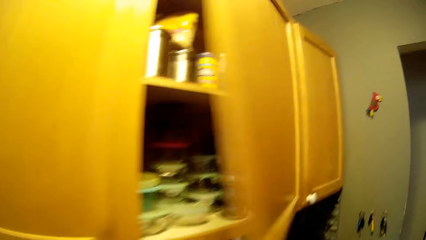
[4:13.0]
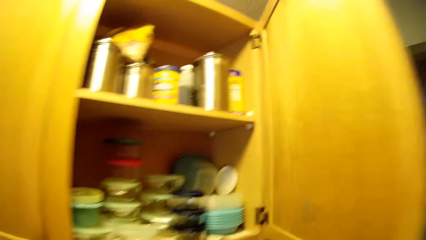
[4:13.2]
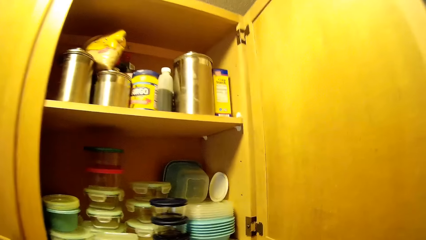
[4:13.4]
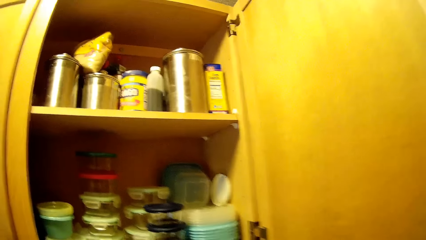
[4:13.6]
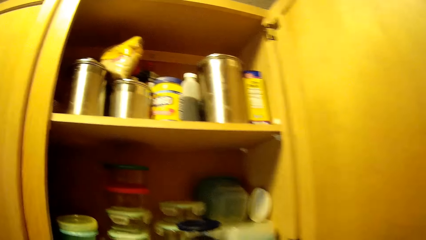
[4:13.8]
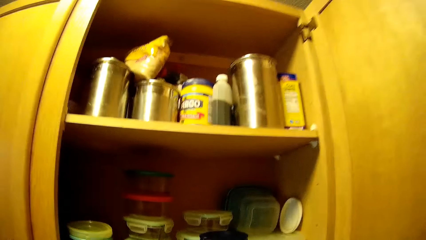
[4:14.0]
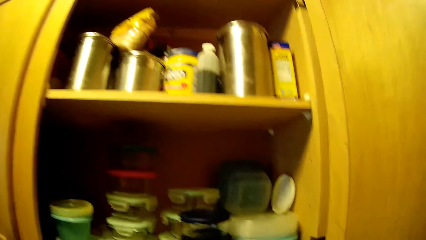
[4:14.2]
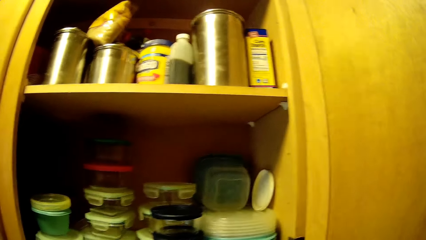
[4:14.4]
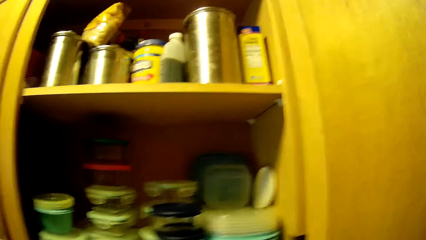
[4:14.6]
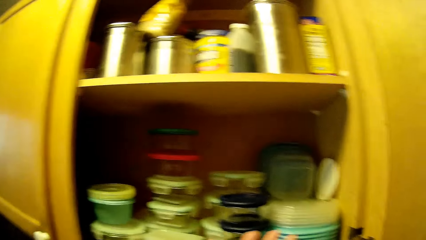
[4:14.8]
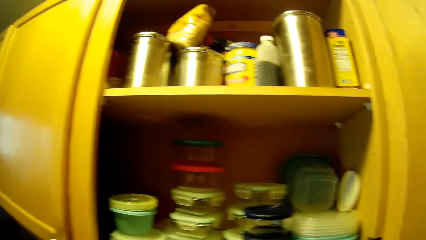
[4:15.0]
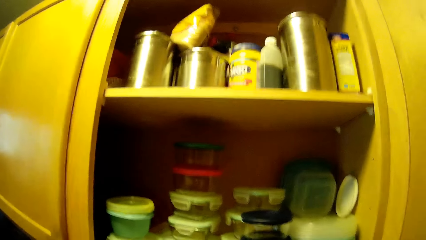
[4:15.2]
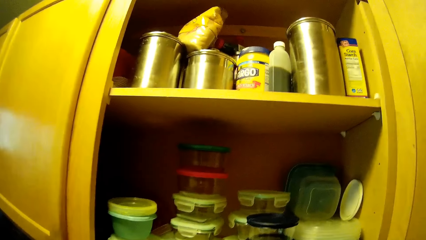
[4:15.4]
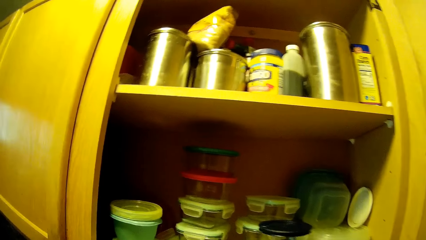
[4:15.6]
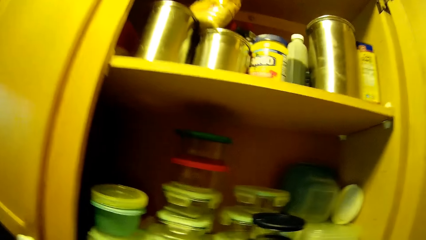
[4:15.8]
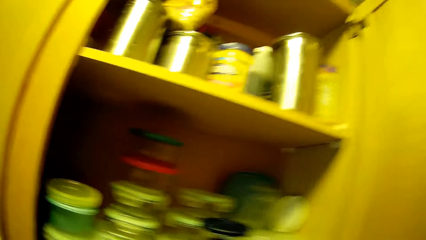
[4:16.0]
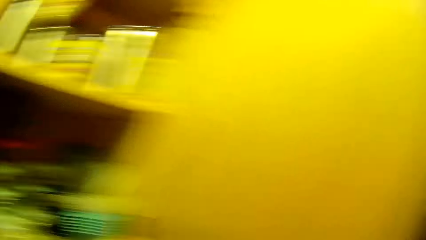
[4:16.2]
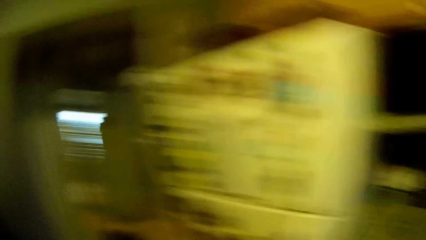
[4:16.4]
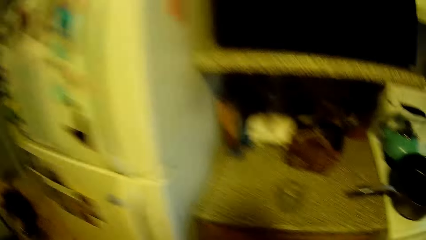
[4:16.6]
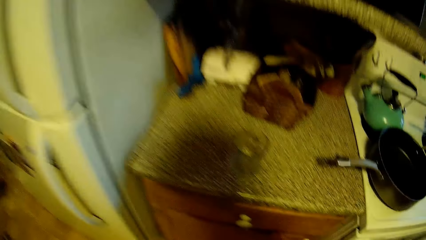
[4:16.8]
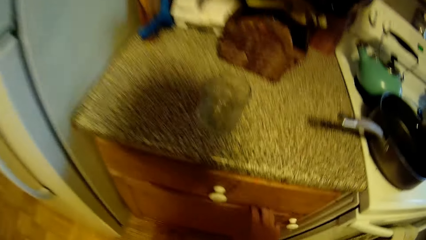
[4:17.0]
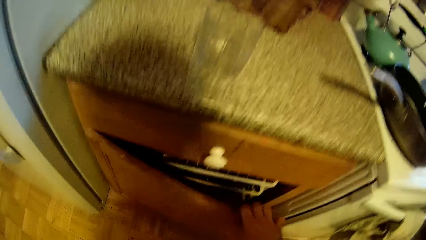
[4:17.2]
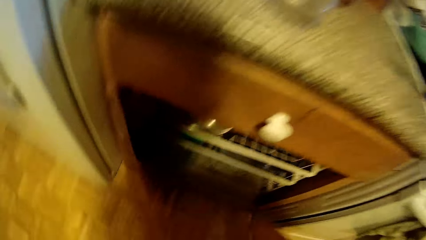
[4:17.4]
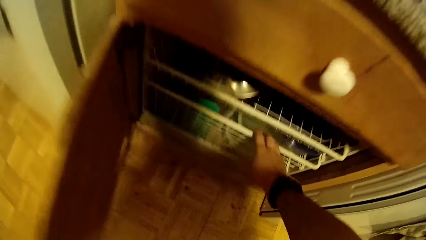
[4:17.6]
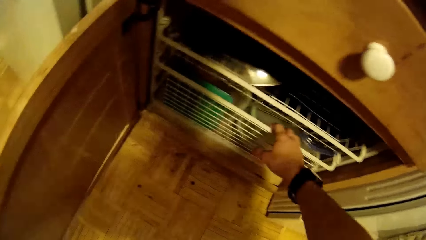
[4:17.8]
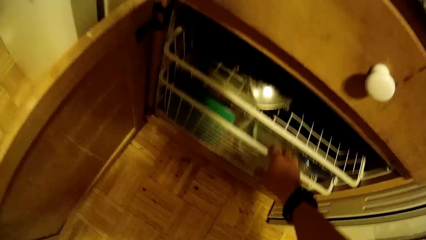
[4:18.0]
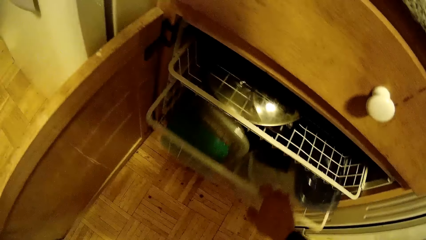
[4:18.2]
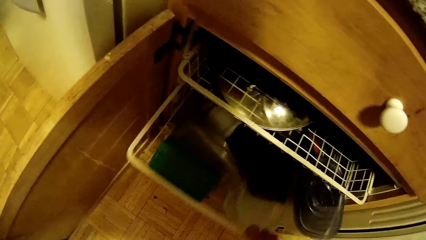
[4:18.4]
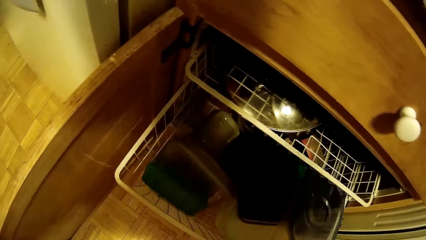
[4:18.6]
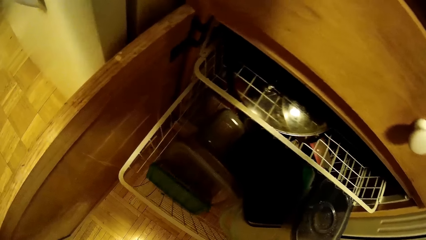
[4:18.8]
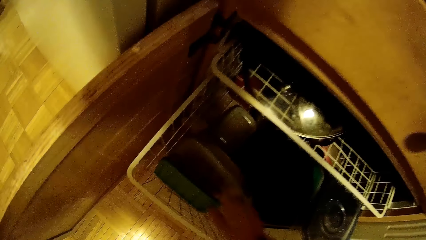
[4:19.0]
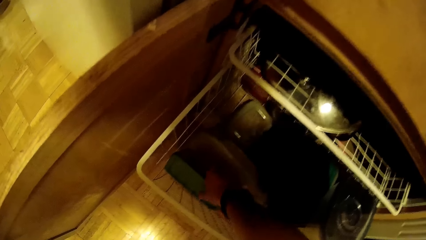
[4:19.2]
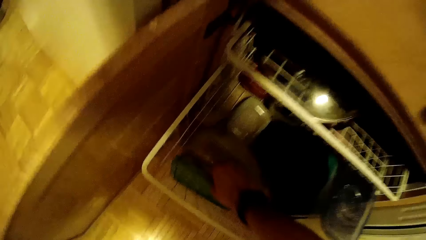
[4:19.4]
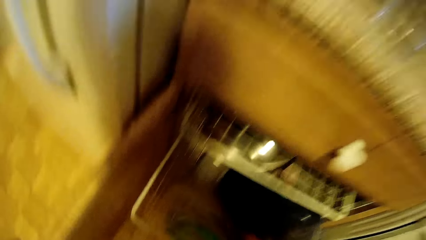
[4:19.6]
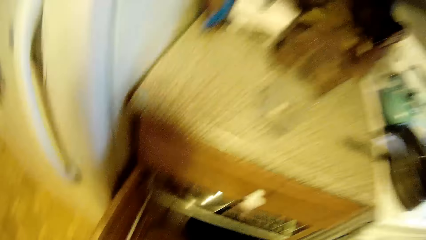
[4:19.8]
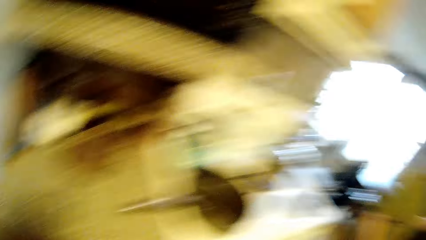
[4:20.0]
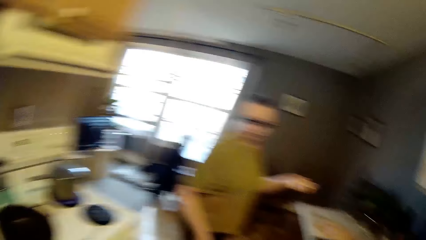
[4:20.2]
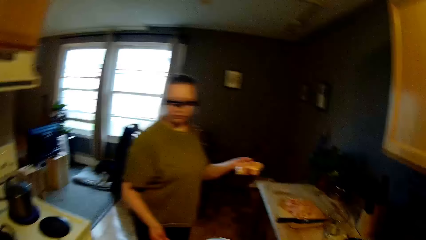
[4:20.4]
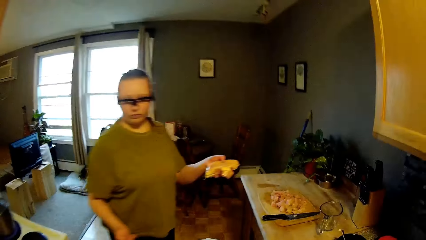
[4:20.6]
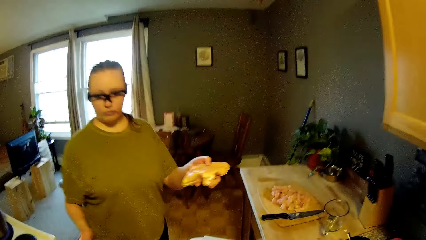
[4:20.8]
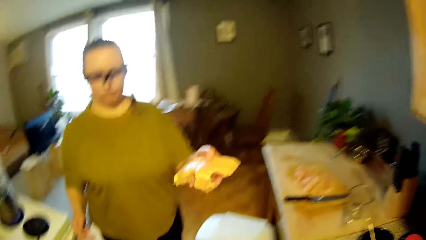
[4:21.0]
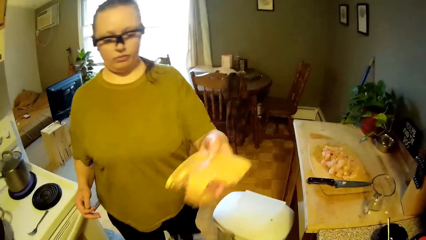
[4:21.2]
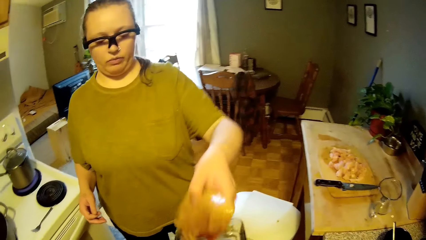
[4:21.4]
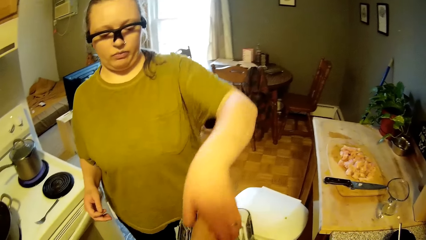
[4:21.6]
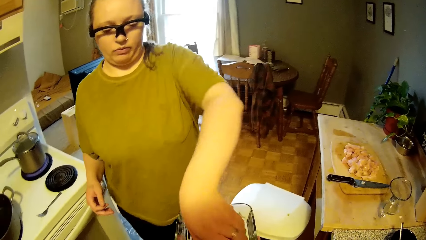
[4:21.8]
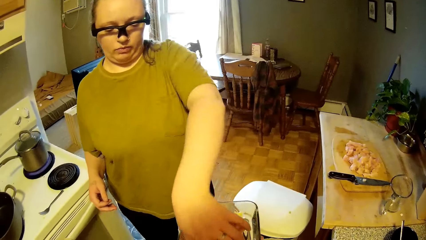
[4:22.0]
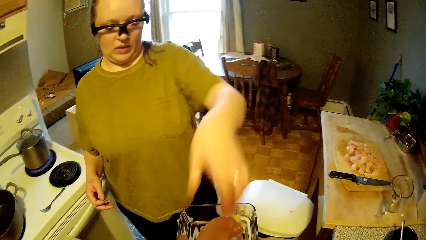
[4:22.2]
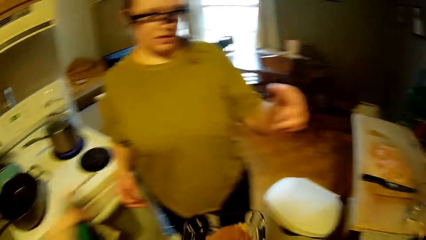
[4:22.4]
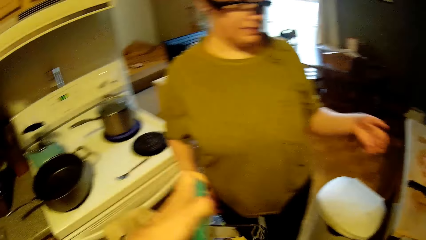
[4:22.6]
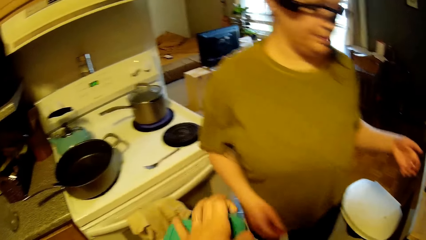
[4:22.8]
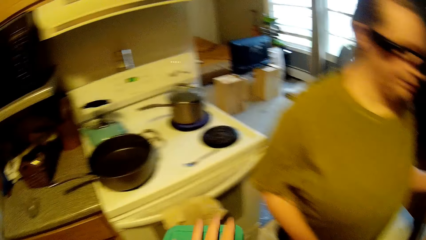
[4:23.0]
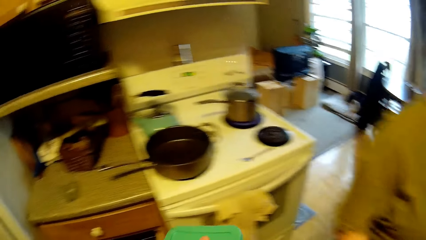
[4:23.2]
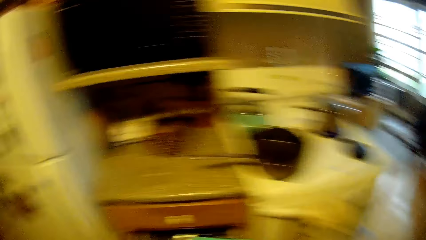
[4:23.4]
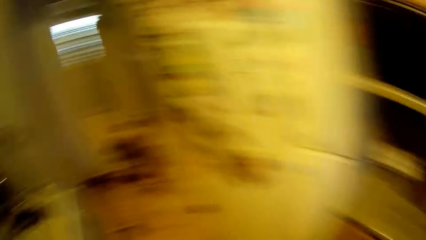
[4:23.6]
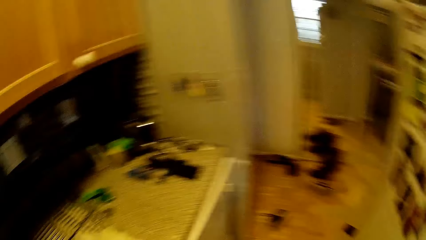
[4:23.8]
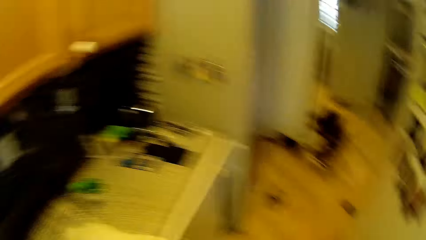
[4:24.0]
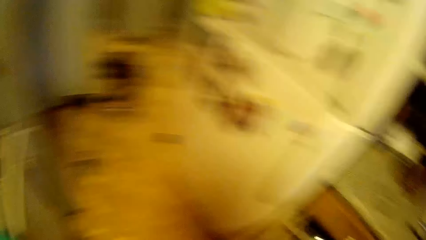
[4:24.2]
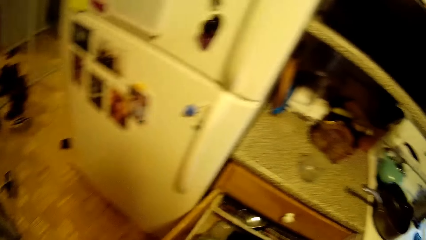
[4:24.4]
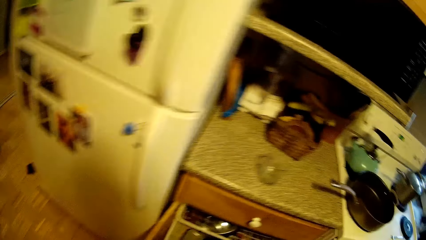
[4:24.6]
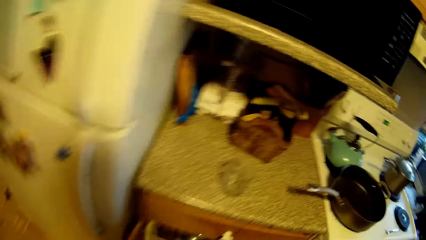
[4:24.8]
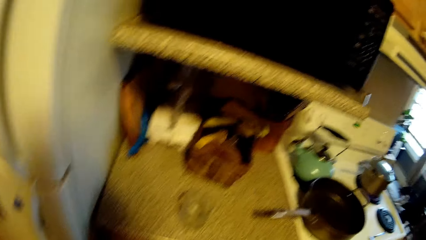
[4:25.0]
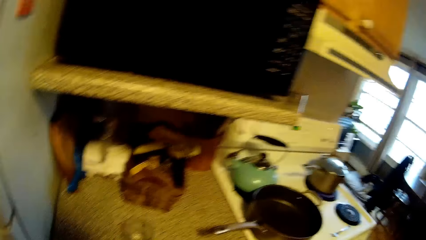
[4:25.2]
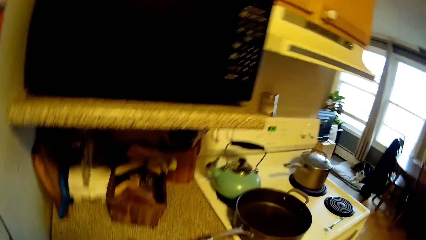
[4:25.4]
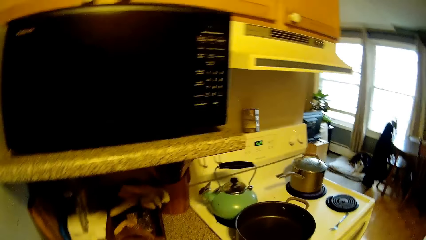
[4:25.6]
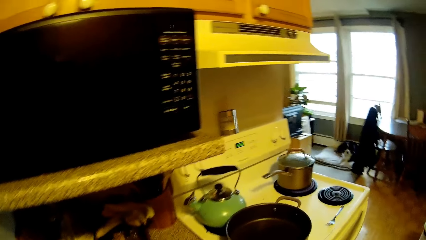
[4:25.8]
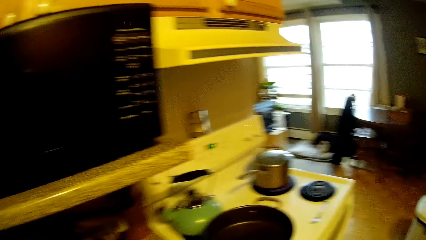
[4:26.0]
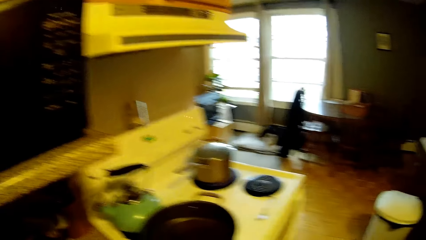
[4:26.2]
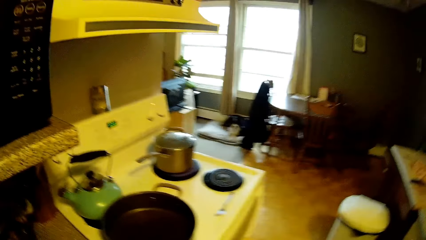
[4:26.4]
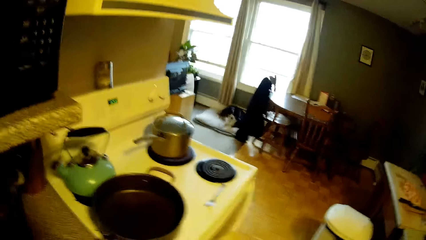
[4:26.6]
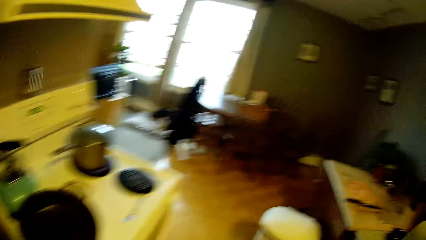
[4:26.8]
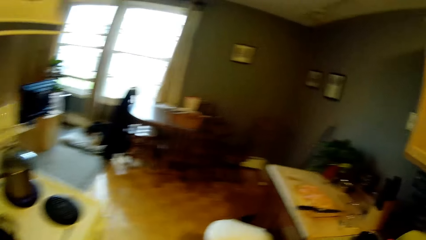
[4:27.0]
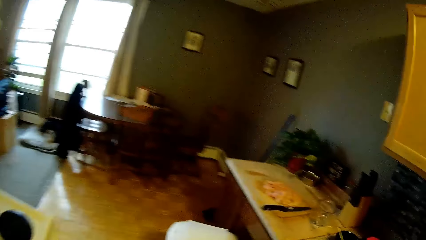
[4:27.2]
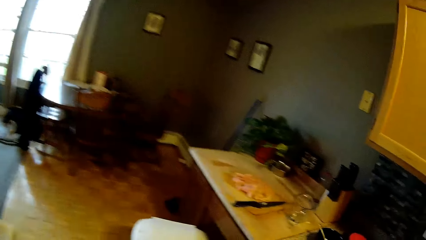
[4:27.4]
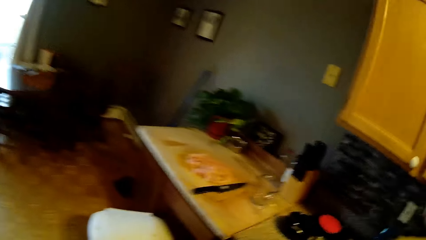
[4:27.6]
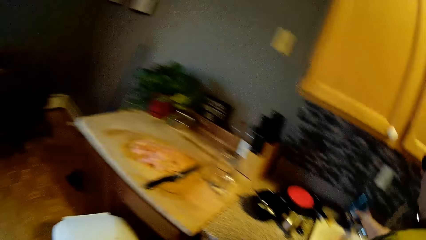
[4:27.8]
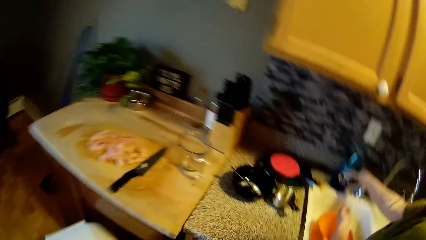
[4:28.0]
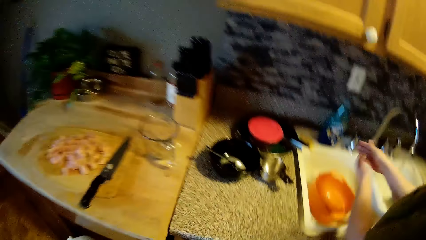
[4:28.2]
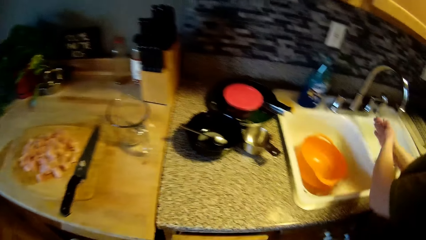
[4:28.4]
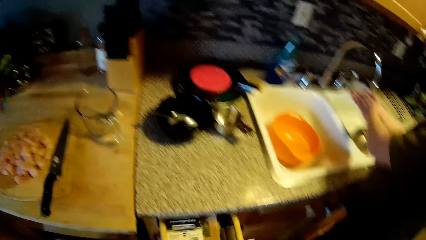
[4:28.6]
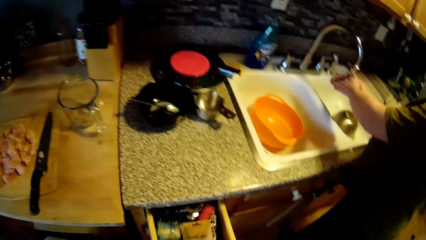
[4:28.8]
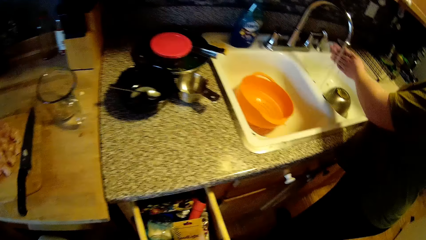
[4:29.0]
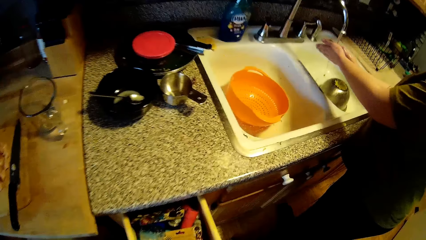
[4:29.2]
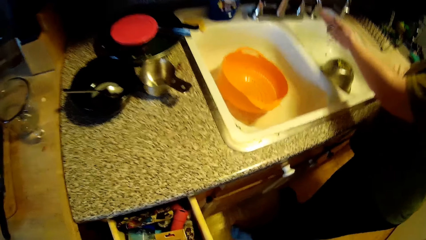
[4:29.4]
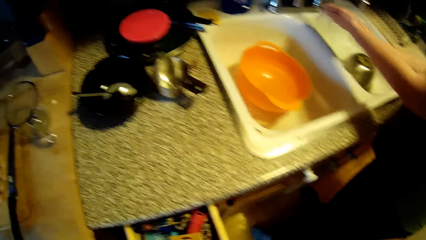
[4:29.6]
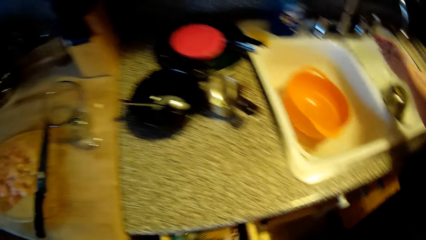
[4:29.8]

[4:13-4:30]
The camera wearer opens the cabinet with his right hand. He looks inside the cabinet. He picks up a plate from the cabinet with his left hand. He makes a step. He opens the cabinet with his right hand. He pulls out a basket with his right hand. He picks up the plate from the basket with his right hand. He looks around. He makes a step. A woman puts the chicken into the plate with her left hand. The woman pulls back the left hand. The camera wearer covers the plate with a cover. The woman makes a step. The camera wearer looks around. He makes a step. He looks around. He walks around. The woman washes her hands in the sink. The camera wearer opens the drawer.
